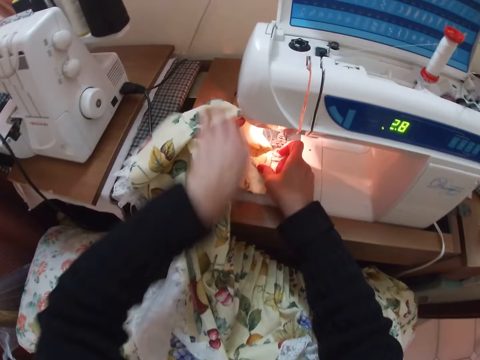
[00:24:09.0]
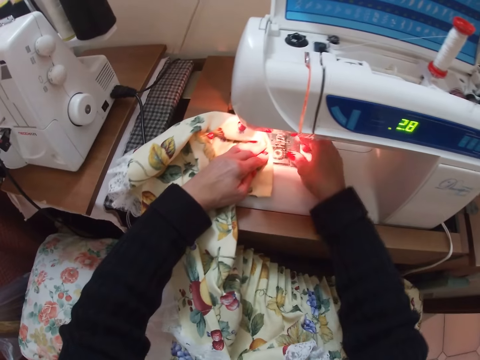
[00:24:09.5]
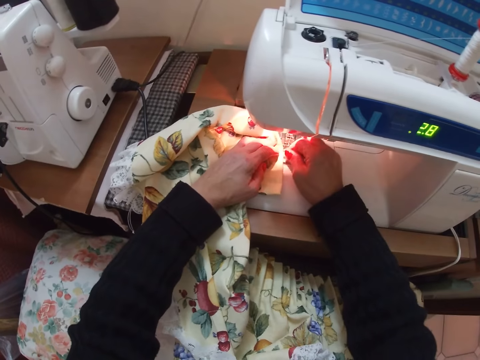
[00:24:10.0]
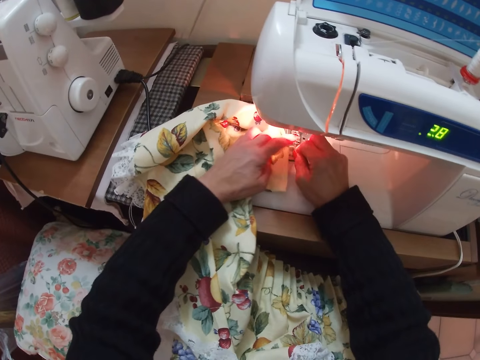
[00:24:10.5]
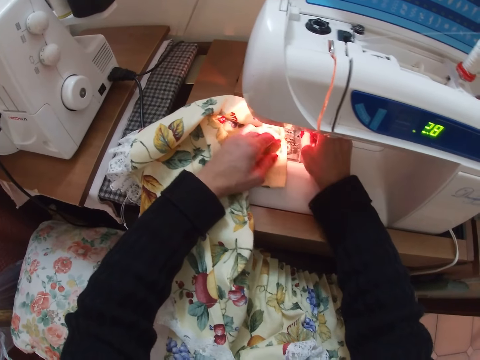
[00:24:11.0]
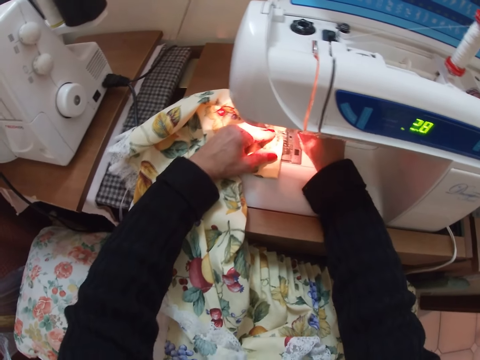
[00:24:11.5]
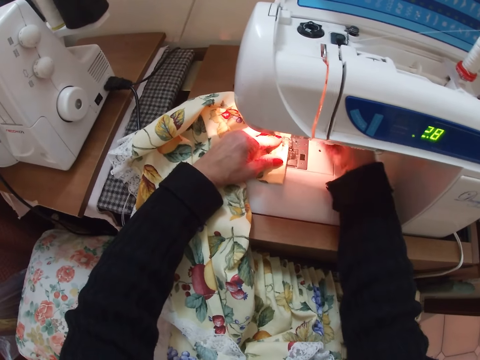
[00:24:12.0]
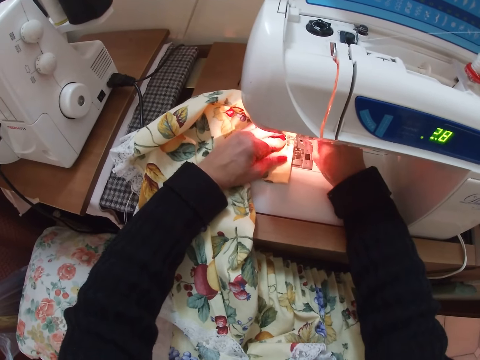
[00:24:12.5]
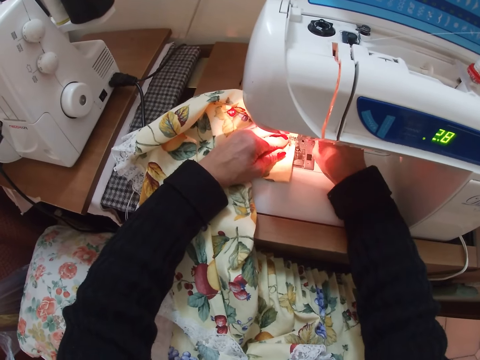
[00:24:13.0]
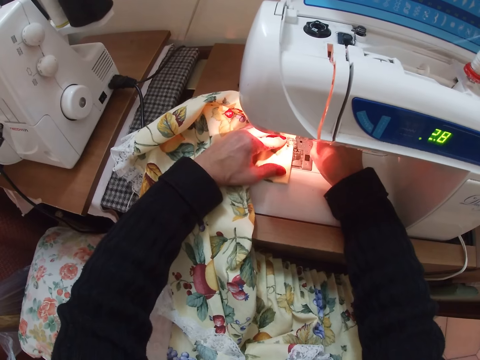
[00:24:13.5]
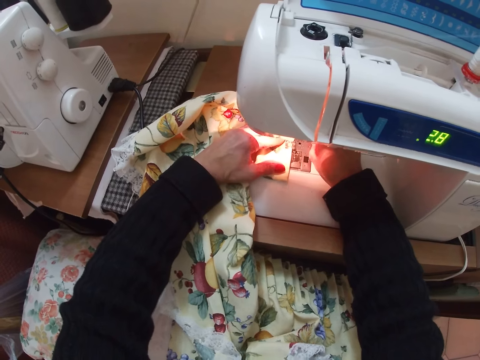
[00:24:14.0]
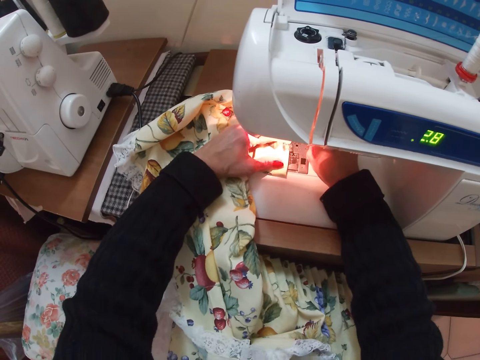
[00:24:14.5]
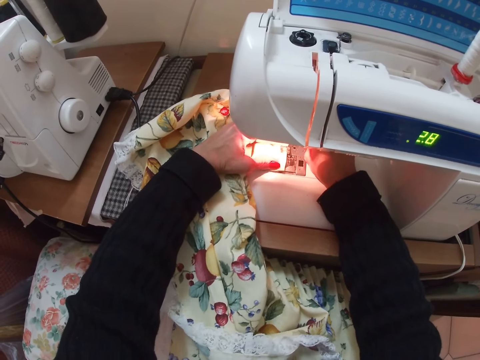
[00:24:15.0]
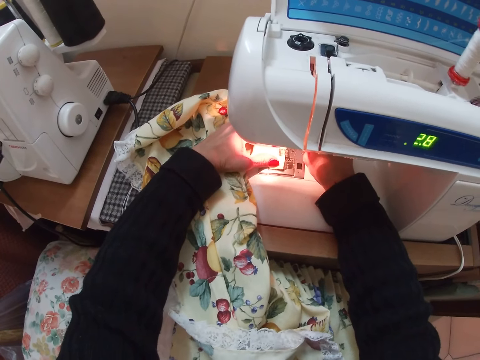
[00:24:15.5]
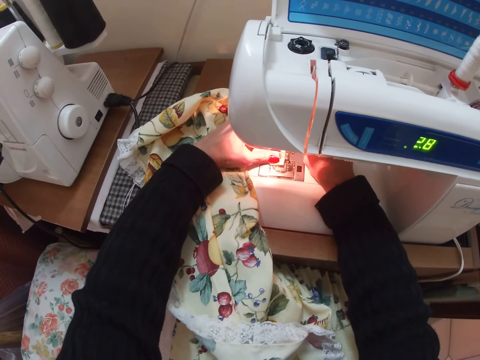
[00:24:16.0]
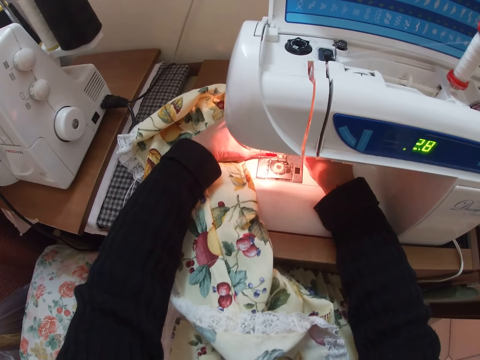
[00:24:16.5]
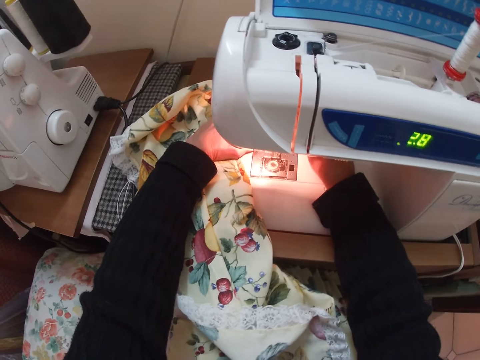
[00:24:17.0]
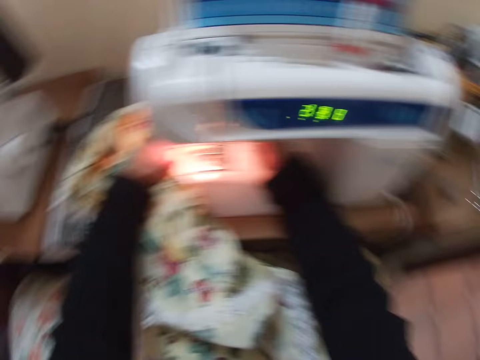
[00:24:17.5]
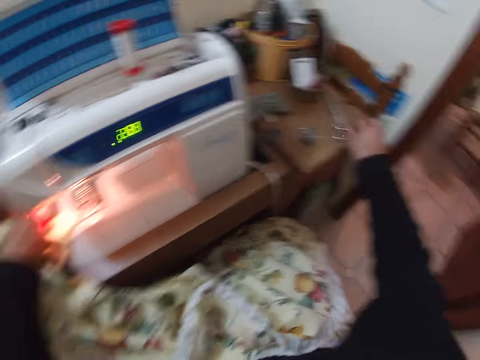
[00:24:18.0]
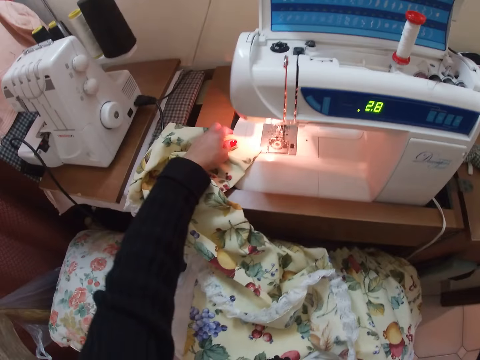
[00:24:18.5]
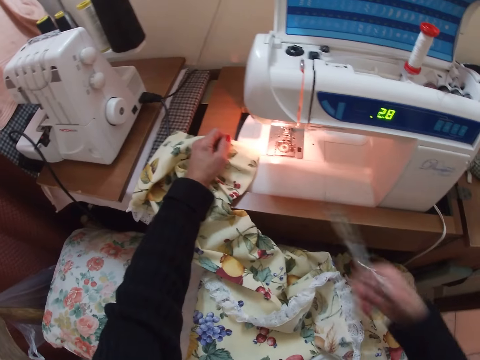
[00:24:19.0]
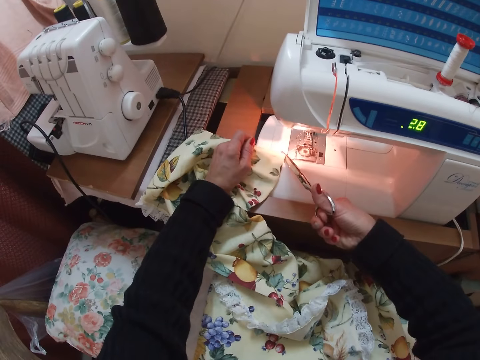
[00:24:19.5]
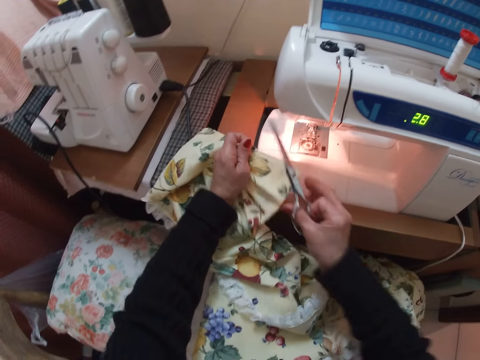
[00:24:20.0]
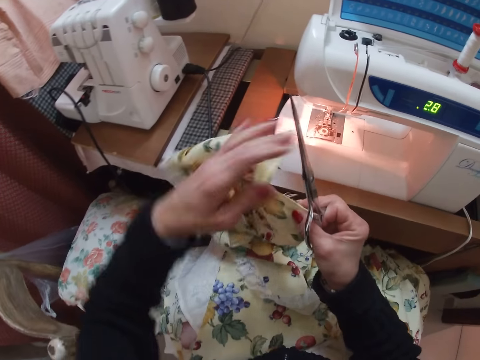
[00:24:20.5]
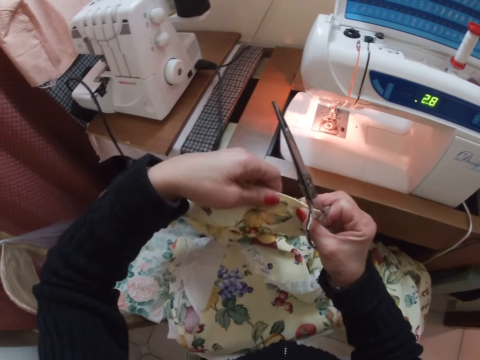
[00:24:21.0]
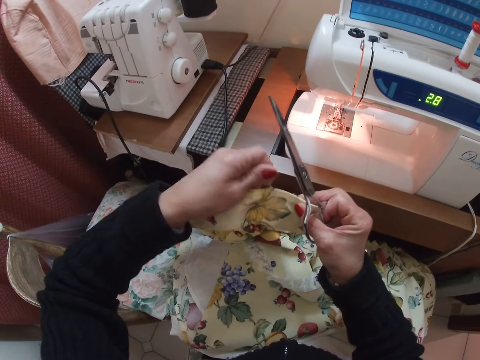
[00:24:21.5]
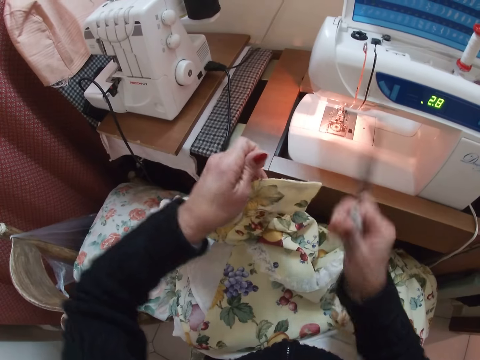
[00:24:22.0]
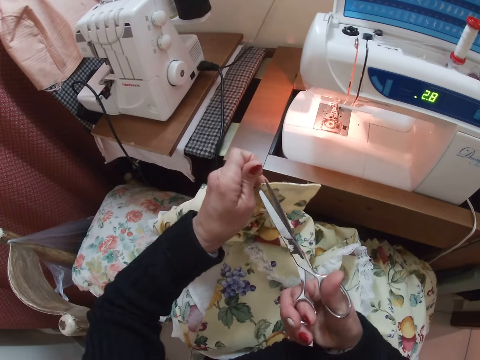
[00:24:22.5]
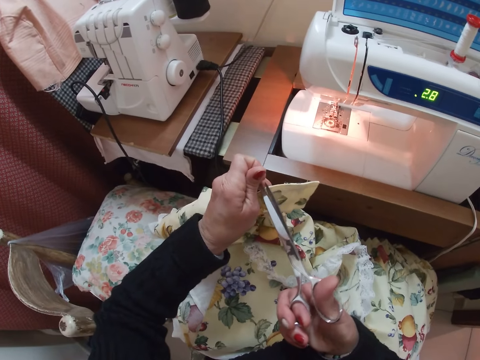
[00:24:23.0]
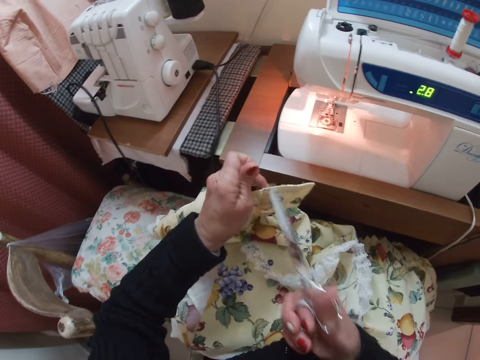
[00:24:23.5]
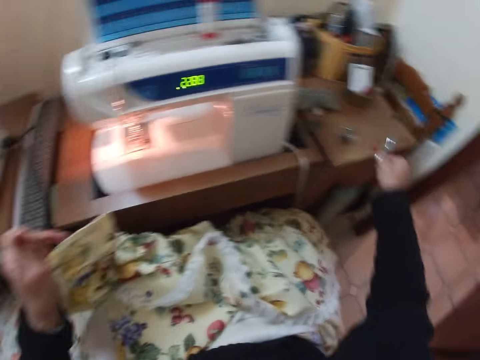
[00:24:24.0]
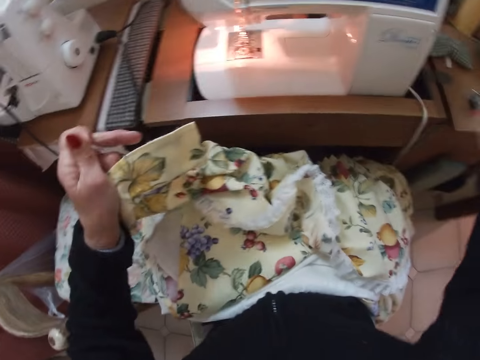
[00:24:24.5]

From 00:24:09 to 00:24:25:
The camera wearer sews the curtain fabric or cloth with the sewing machine. She holds the curtain fabric on the sewing machine with her left hand. She picks a pair of scissors from the table with her right hand. She cuts off a sewing thread from the curtain fabric with the pair of scissors. She adjusts the cloth. She holds the curtain fabric with both hands. She holds the curtain fabric and the sewing thread with her left hand. She cuts off the sewing thread from the curtain fabric with the pair of scissors in her right hand. She drops the pair of scissors on the table with her right hand.
